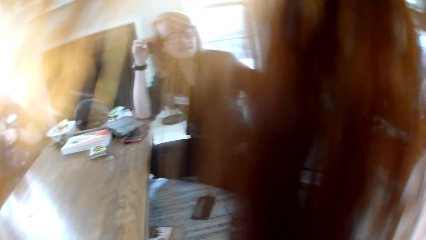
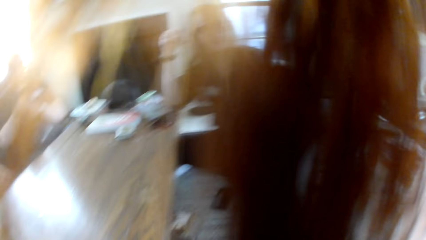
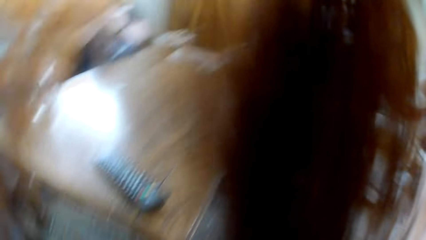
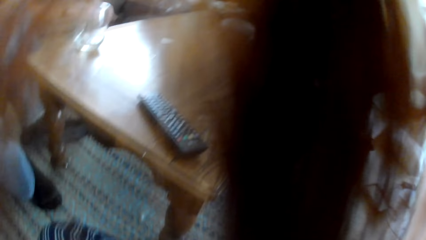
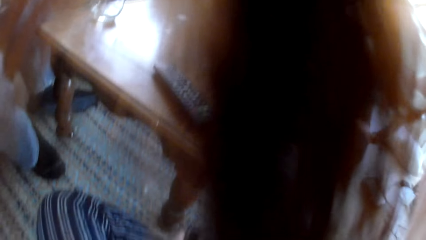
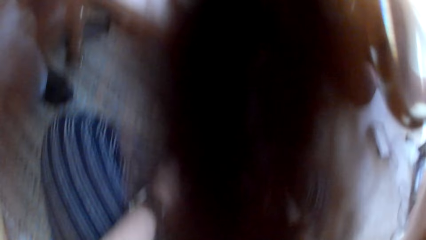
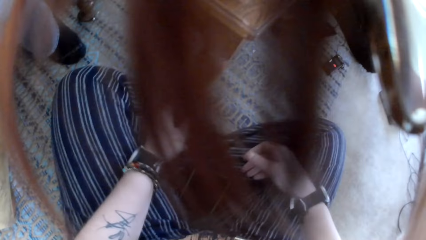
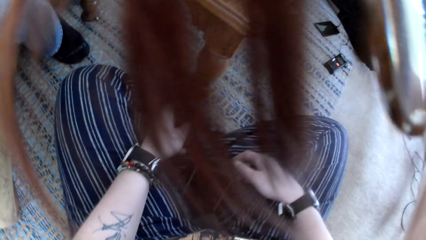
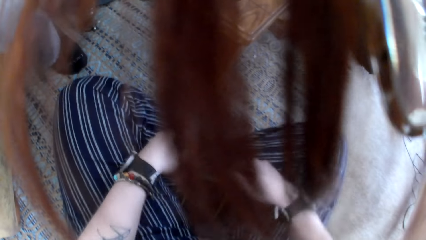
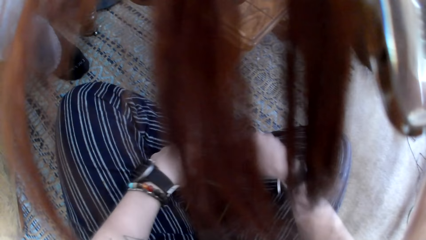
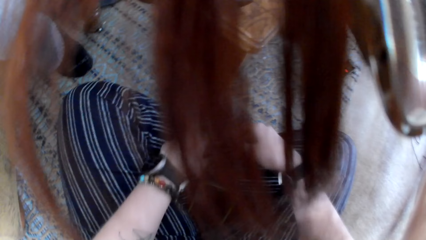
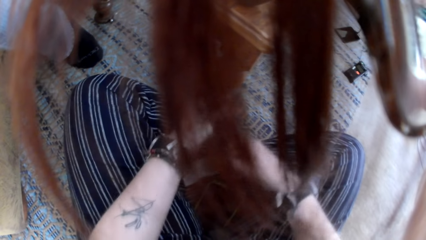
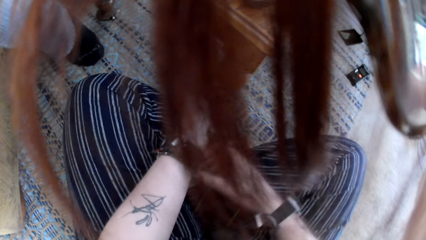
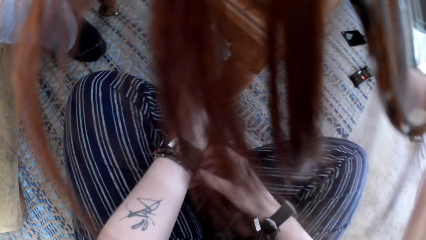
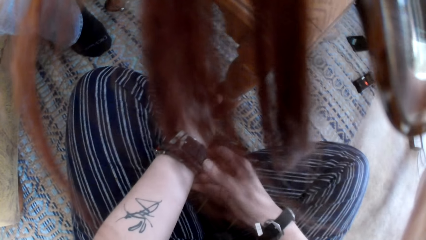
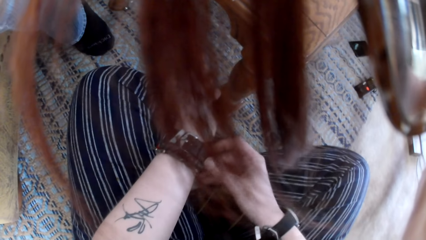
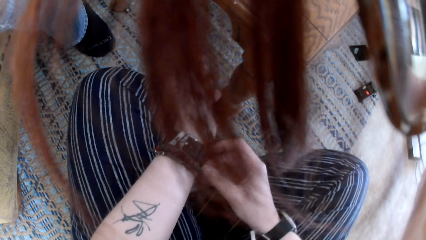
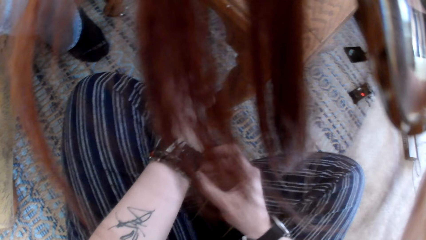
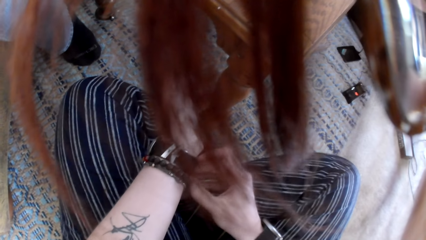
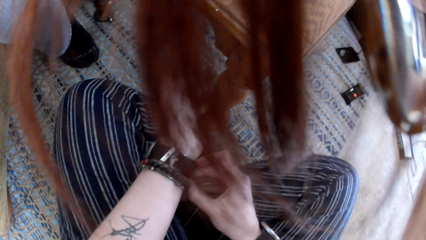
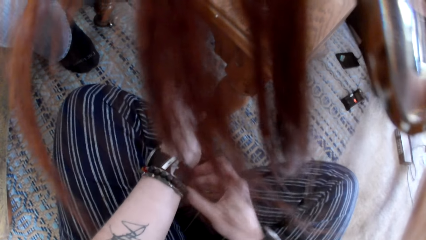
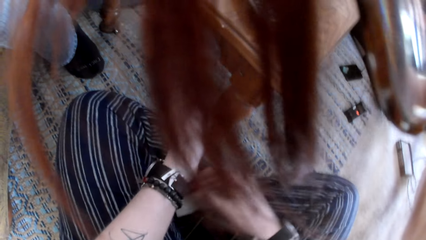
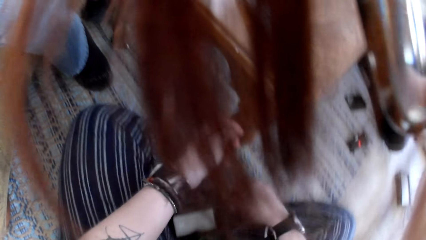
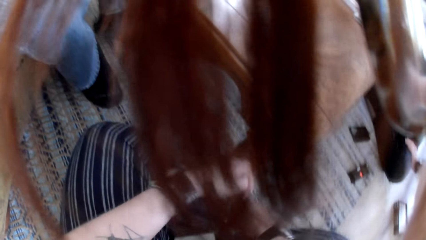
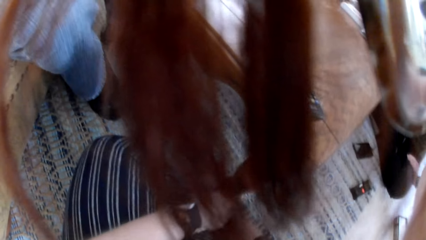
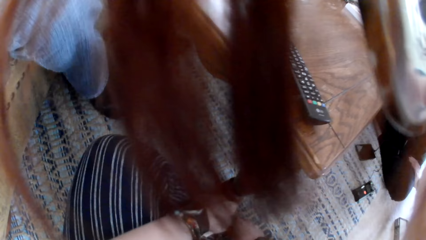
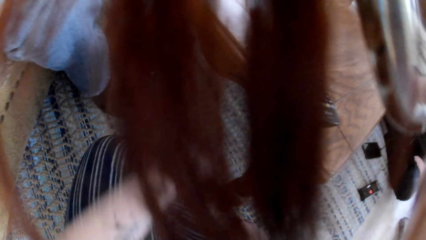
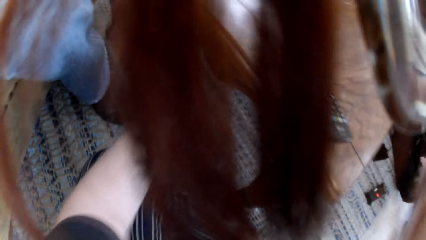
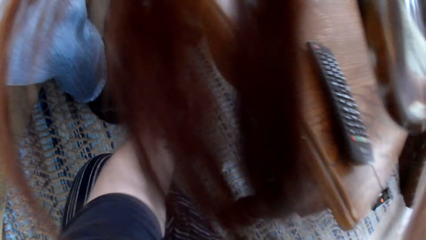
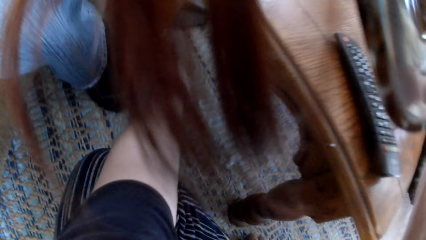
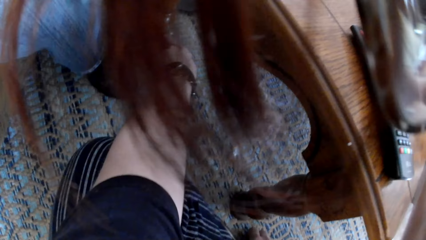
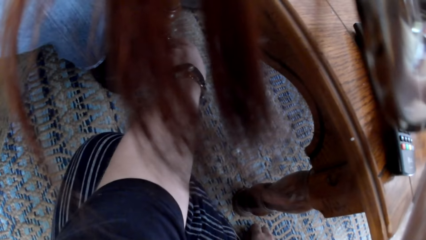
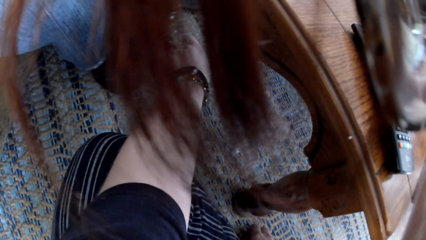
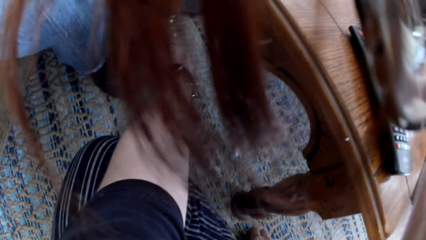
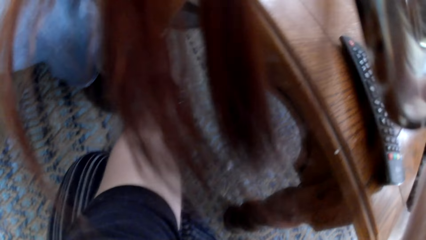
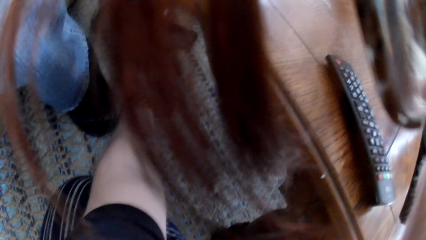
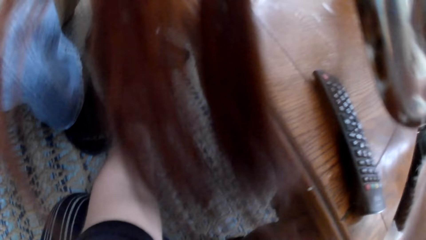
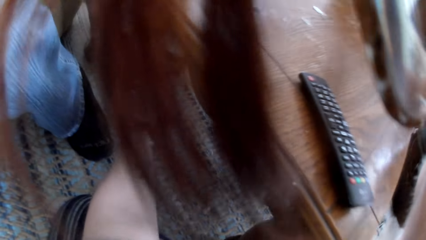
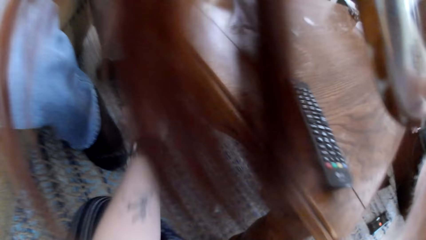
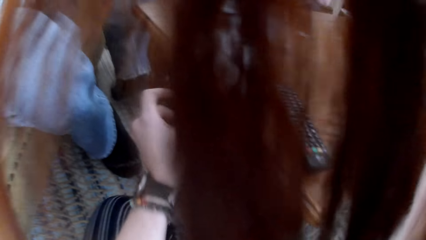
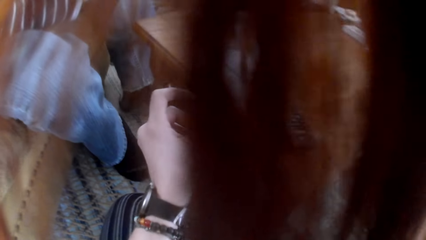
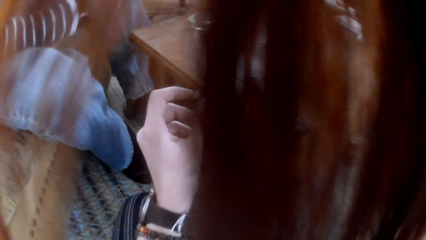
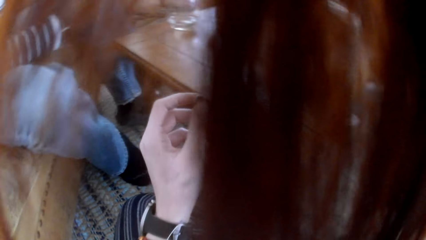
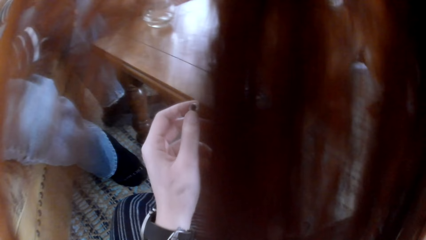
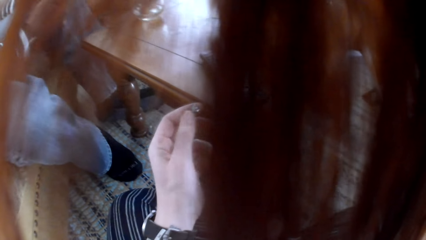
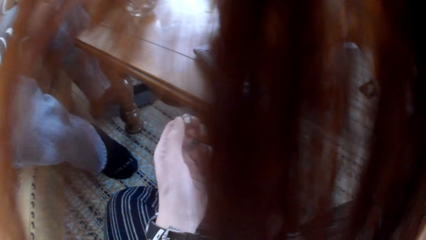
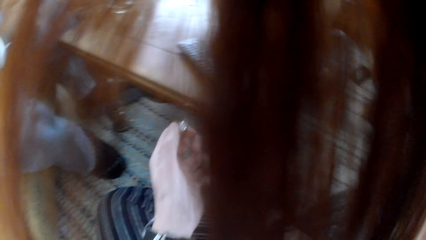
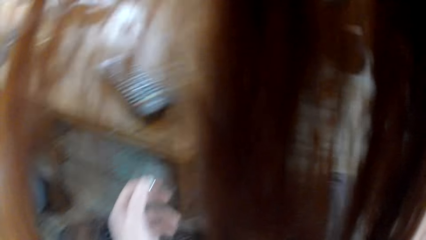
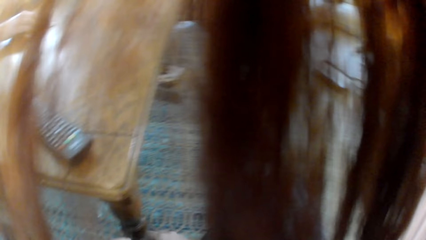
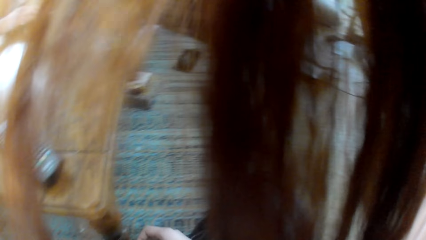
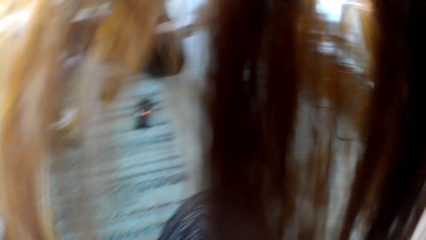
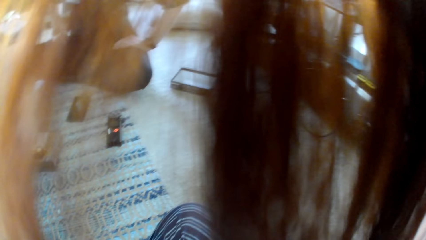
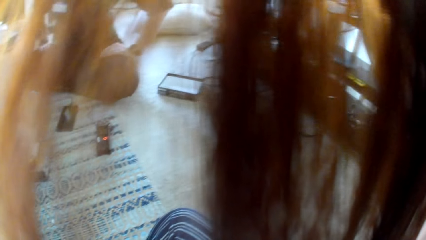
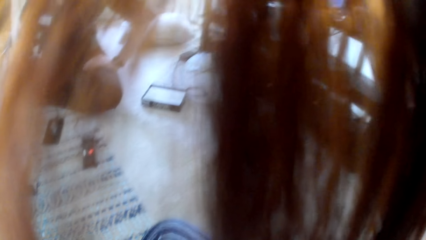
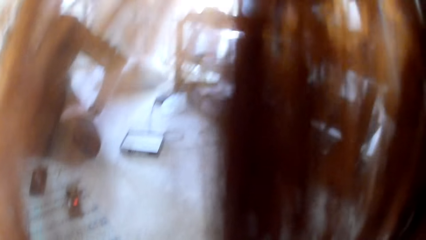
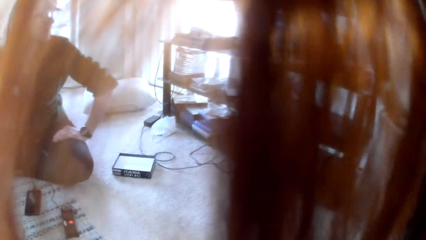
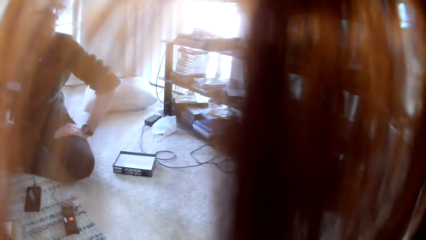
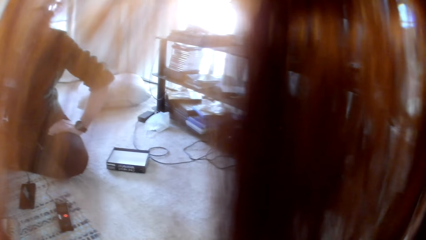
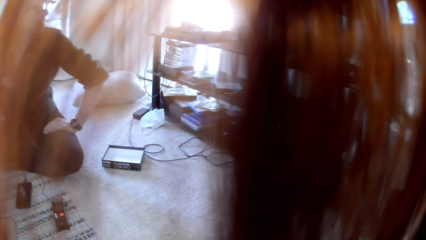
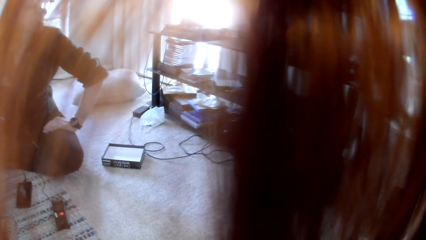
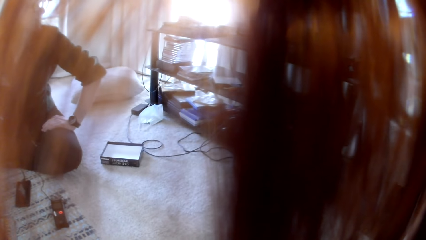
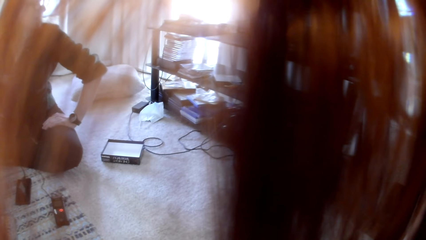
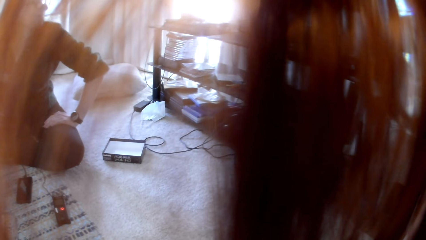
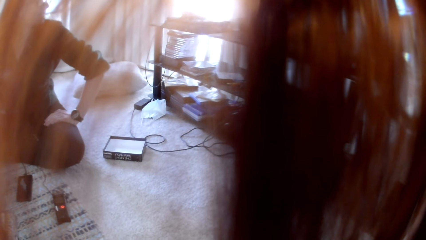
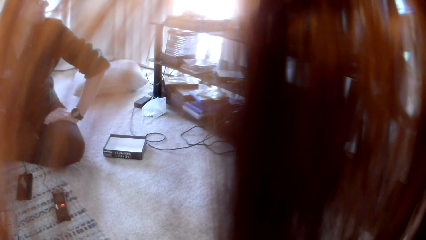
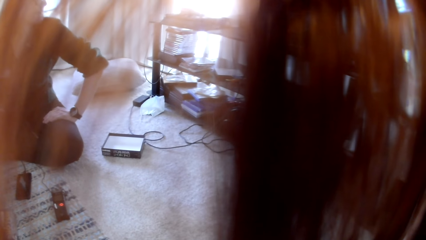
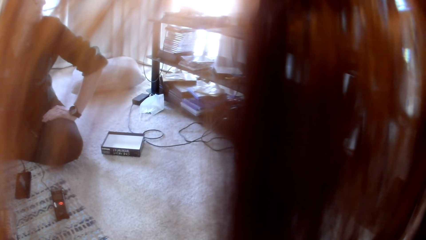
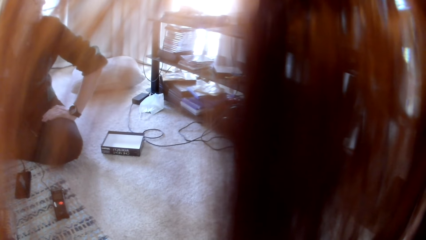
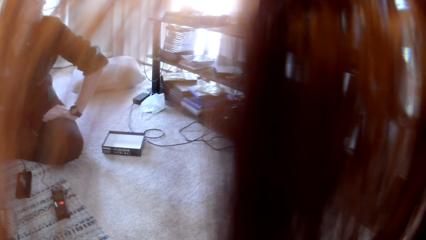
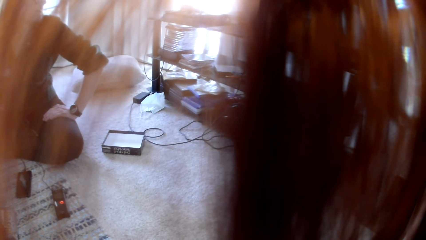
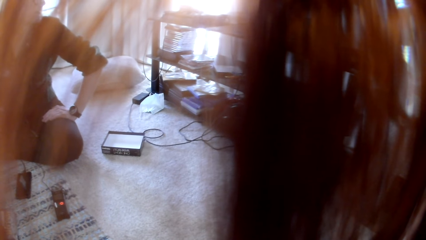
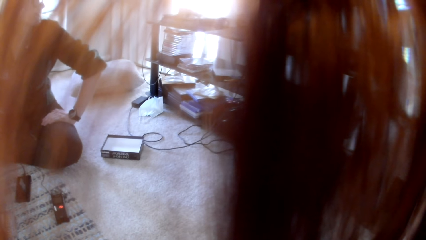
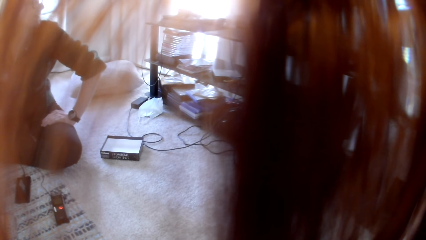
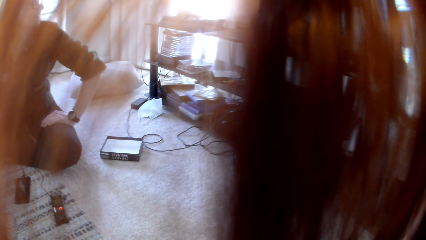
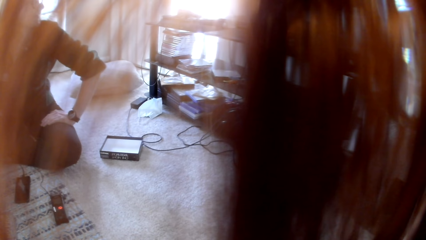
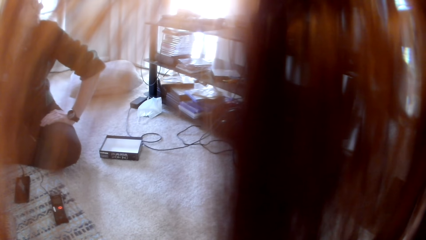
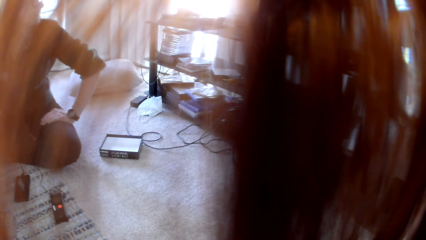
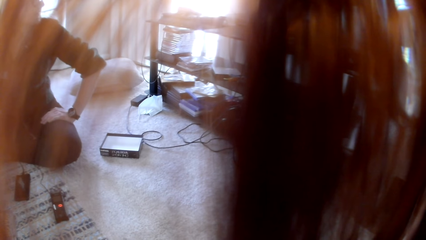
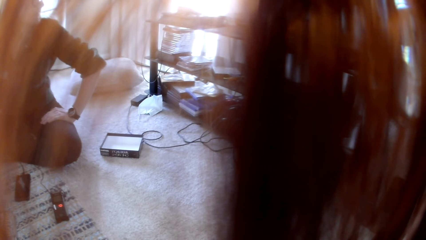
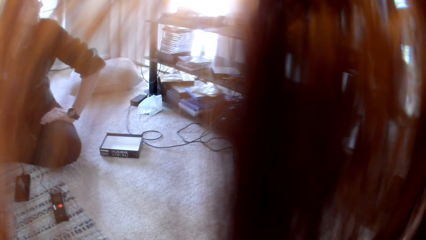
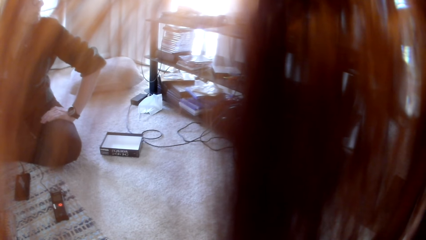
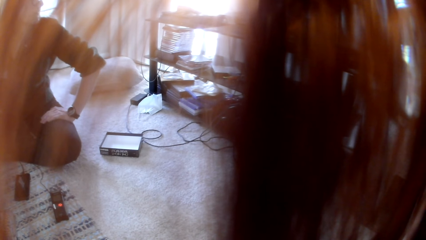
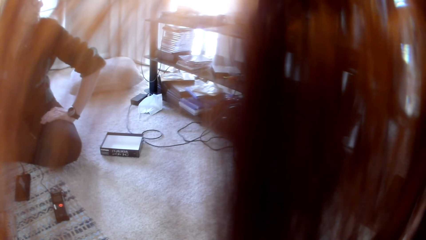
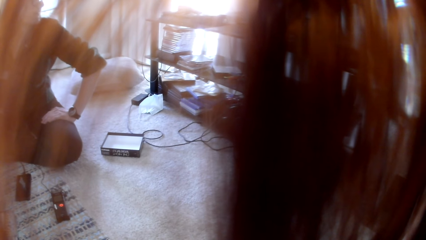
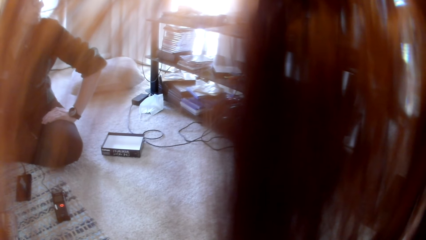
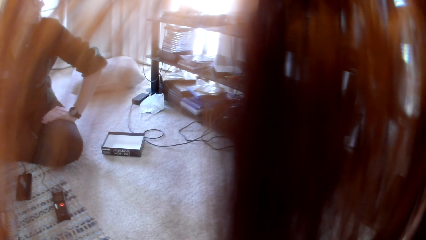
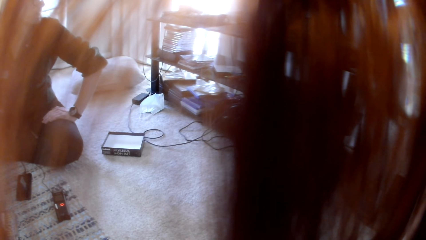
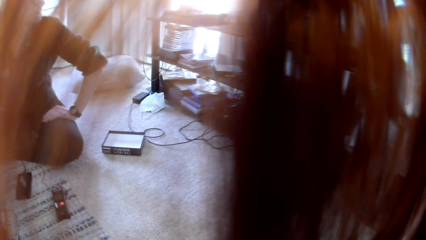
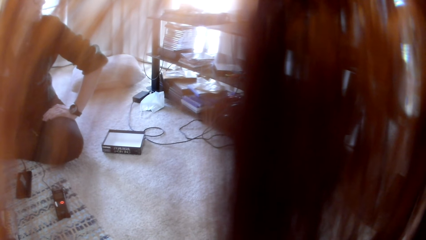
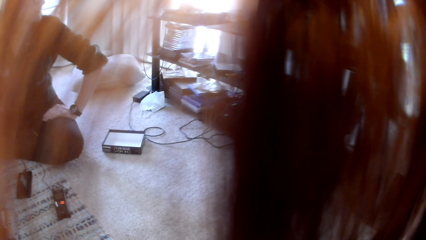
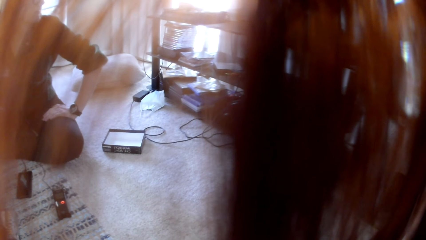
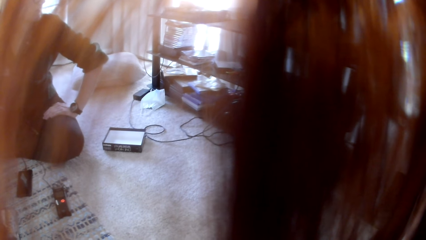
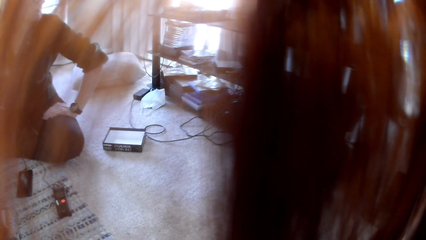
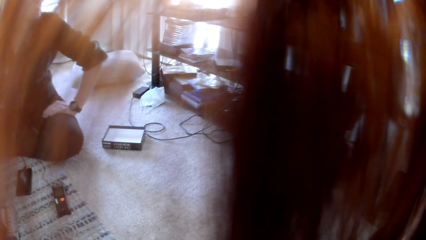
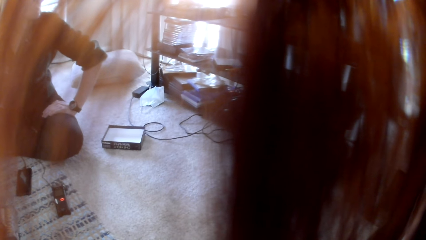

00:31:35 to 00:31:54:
The camera wearer adjusts her watch with her right hand. She picks something. She looks at a stand.
